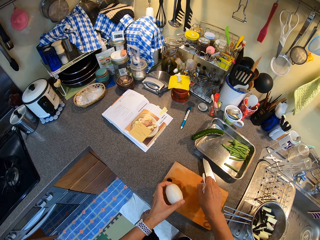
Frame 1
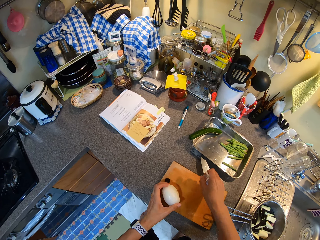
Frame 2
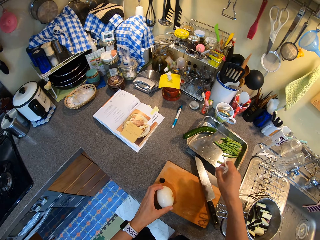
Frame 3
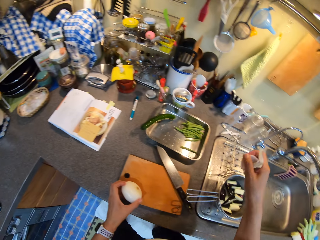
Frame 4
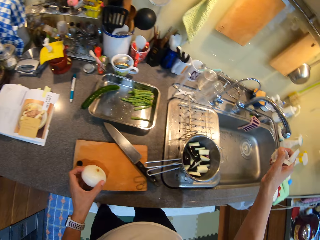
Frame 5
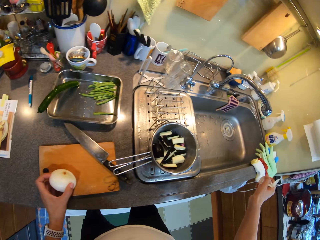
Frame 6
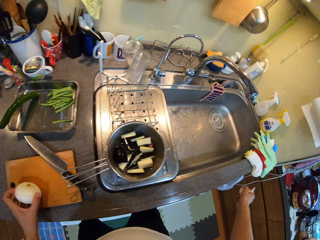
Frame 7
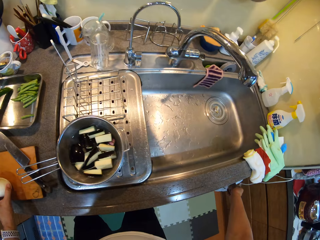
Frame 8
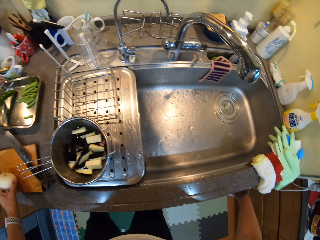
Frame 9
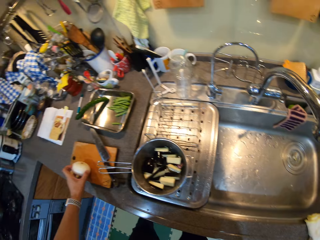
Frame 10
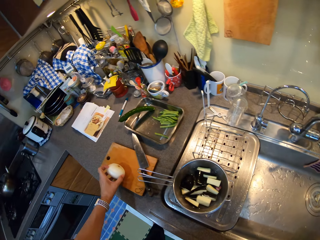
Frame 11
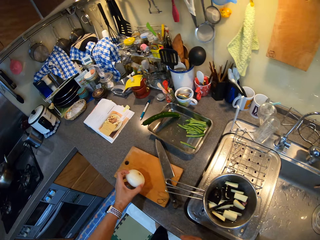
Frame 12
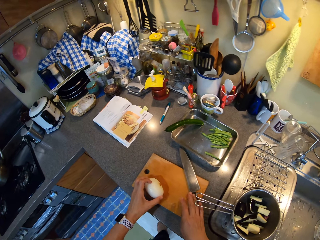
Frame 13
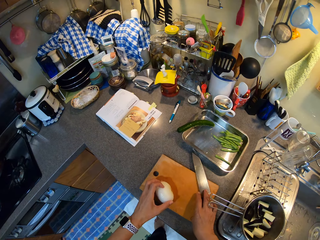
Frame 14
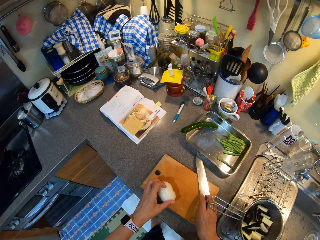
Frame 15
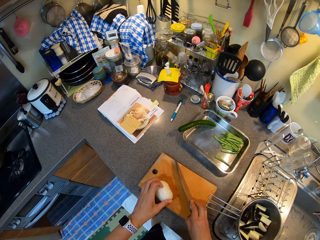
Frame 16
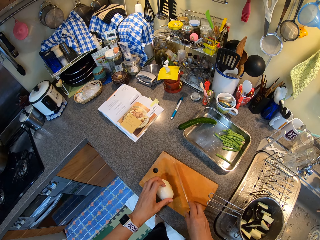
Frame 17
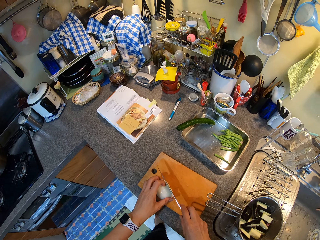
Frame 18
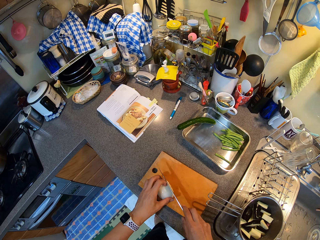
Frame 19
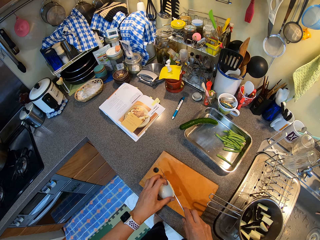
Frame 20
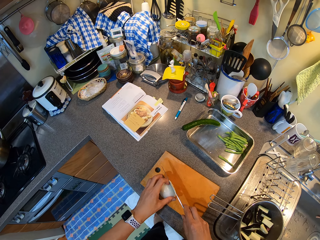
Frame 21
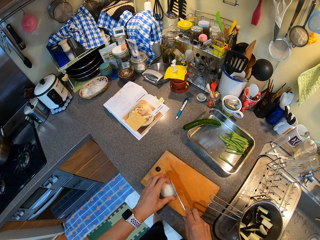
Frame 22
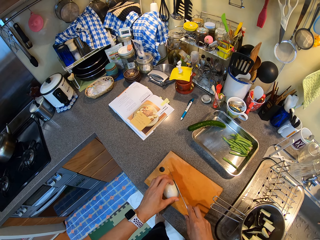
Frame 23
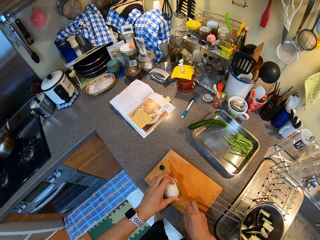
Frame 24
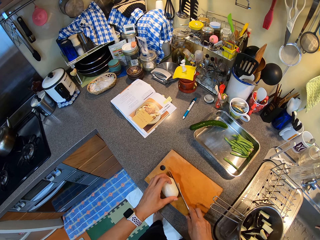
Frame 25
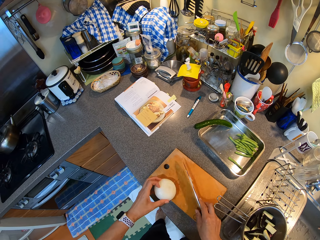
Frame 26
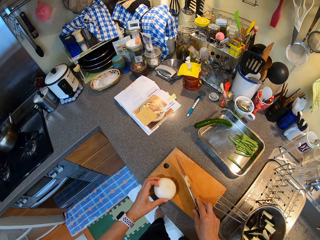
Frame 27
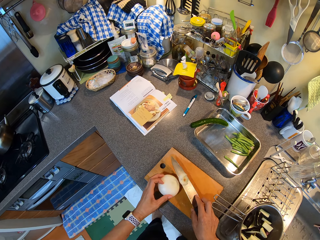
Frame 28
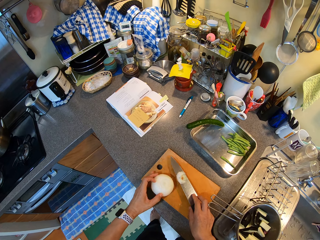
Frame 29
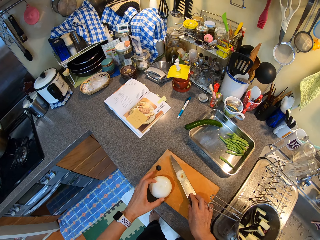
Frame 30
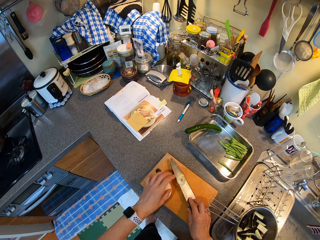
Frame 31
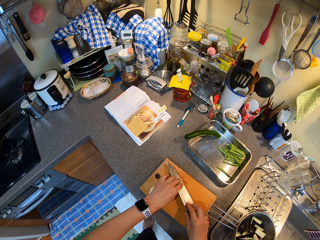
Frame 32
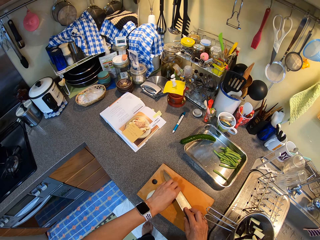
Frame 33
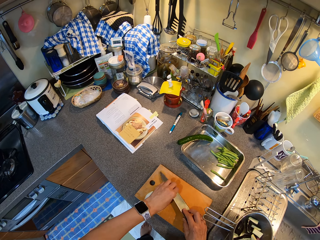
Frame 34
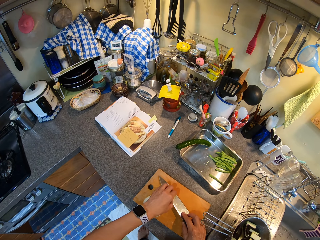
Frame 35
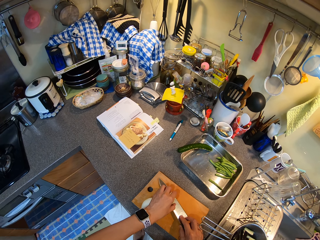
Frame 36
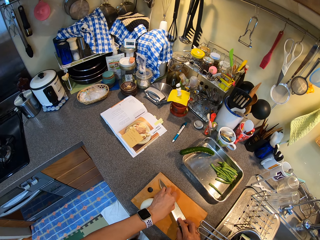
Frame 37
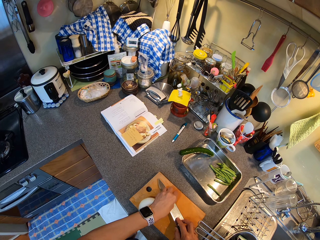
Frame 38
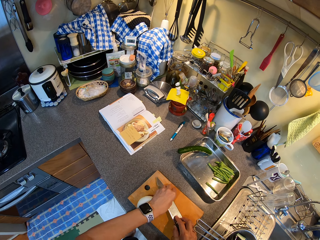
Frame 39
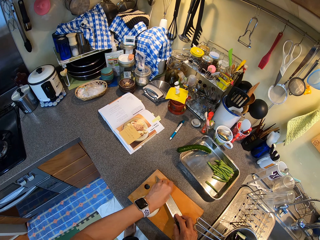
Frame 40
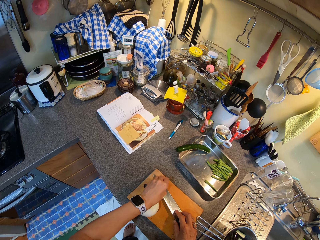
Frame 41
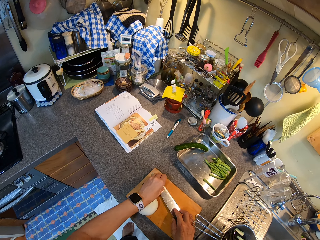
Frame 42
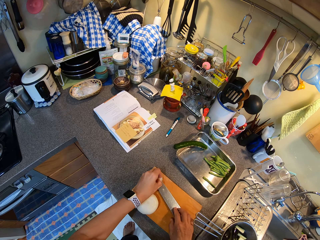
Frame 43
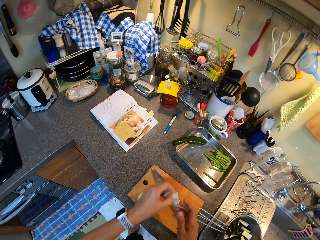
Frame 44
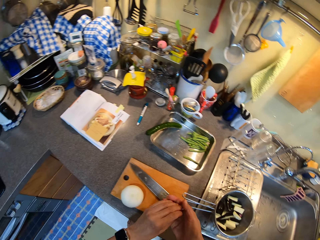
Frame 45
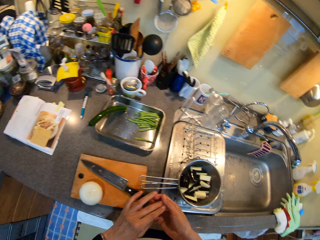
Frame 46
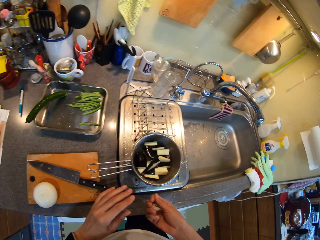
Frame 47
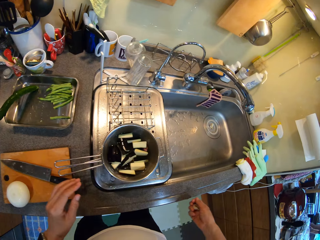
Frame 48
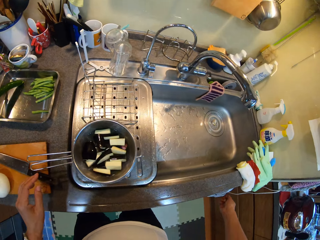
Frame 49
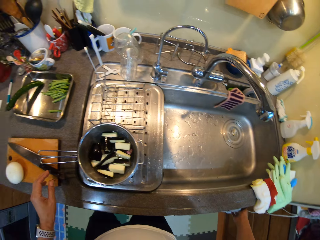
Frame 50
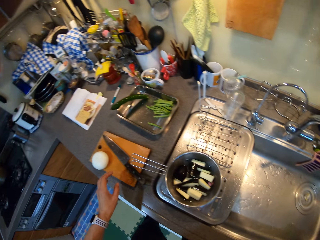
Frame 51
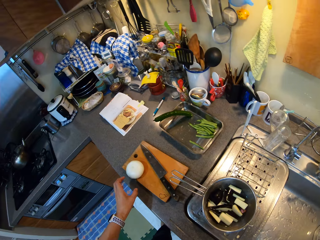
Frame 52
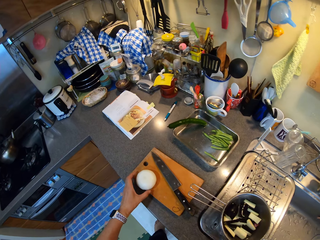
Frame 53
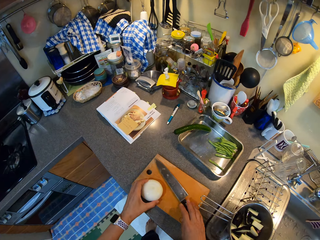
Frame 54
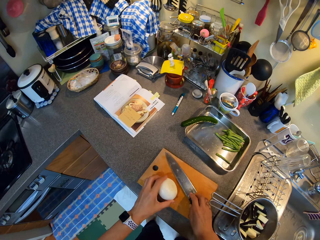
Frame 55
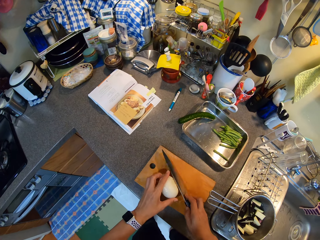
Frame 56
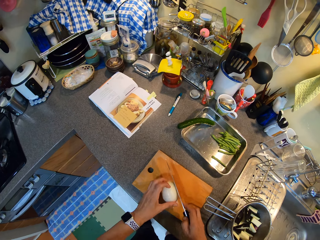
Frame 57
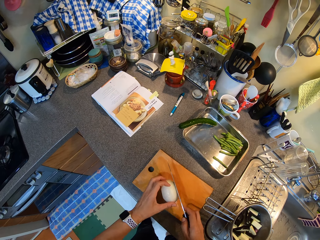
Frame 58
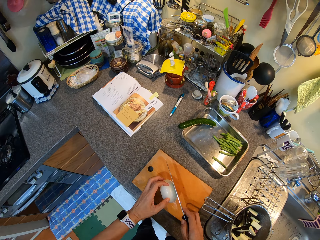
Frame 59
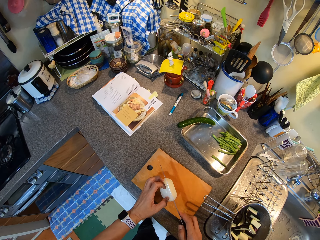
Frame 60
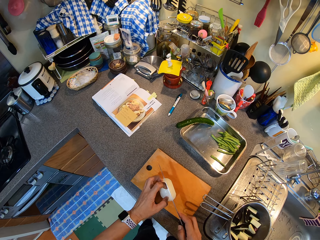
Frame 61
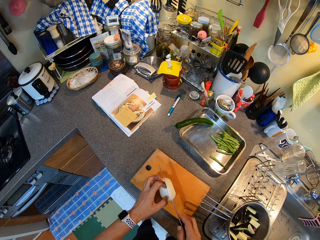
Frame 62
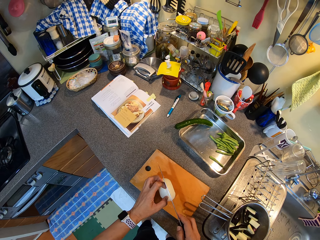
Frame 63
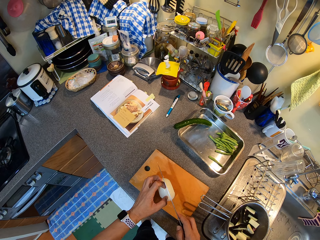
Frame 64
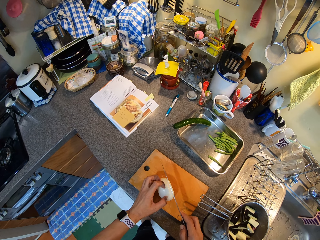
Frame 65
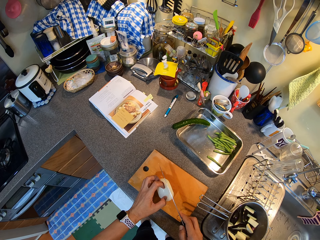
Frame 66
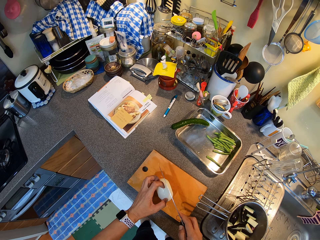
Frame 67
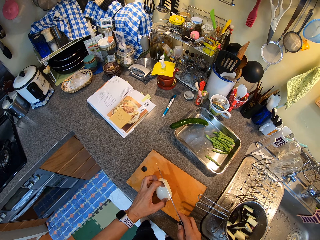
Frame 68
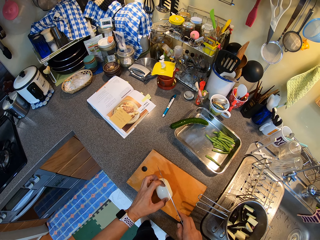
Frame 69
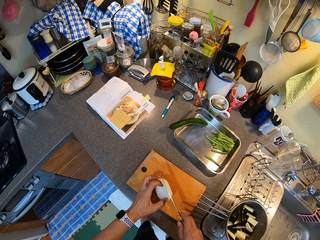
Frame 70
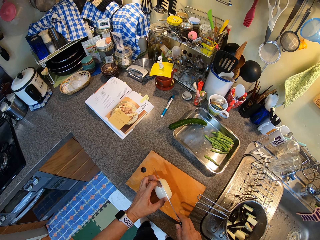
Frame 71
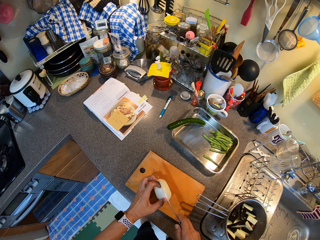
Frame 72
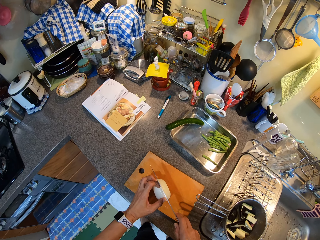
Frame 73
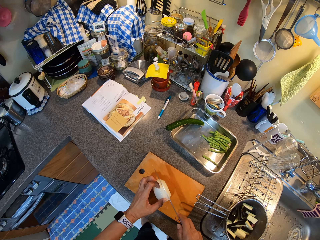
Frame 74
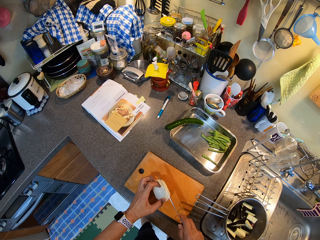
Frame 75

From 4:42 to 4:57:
The camera wearer places the onion on the chopping board. They put the peels in a bin. They pick up the knife. They cut the onion edge. They unhand the onion. They remove the cut piece from the knife. They place the knife on the chopping board. They pass the onion edge to the right hand. They put the cut onion in the bin. They pick up the onion, pick up the knife, and chop the onion.

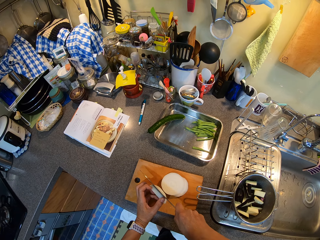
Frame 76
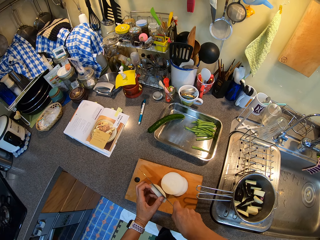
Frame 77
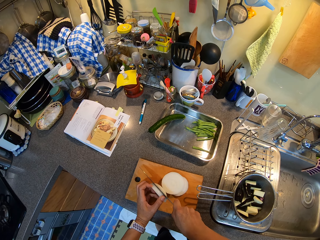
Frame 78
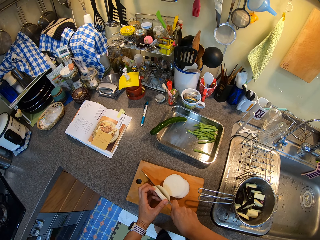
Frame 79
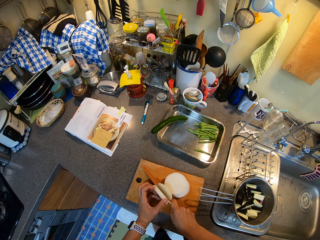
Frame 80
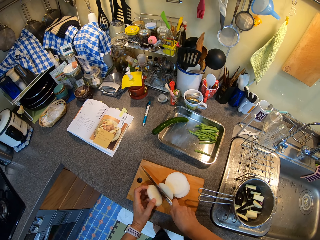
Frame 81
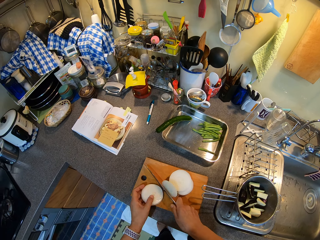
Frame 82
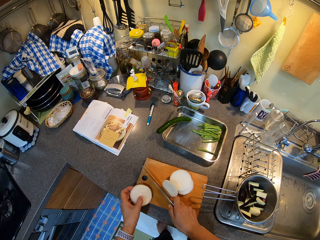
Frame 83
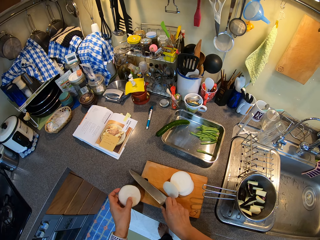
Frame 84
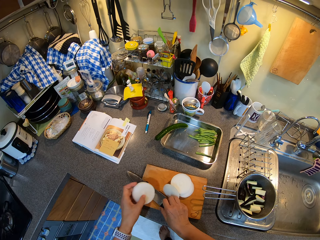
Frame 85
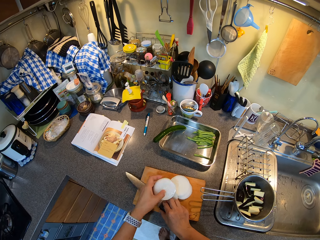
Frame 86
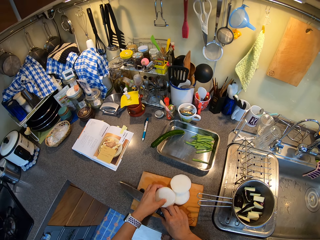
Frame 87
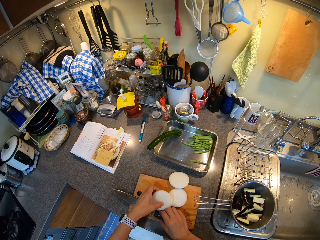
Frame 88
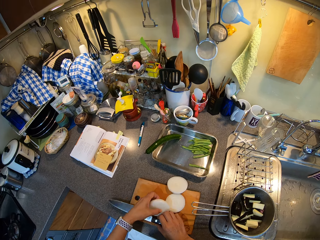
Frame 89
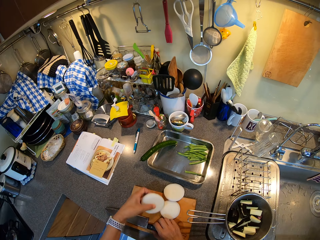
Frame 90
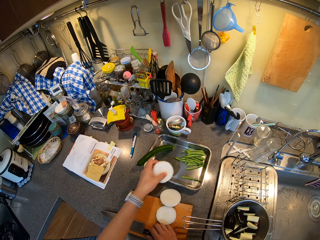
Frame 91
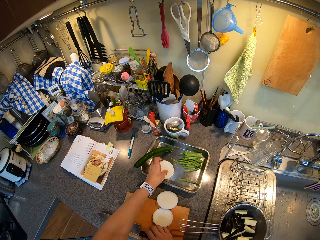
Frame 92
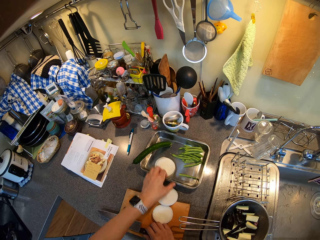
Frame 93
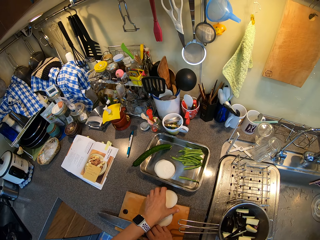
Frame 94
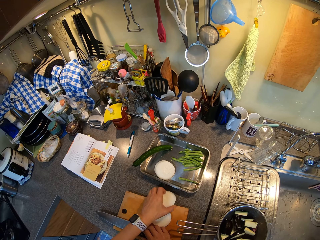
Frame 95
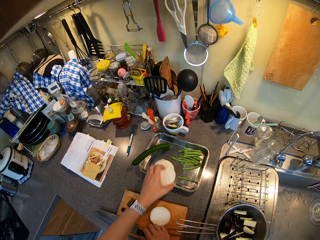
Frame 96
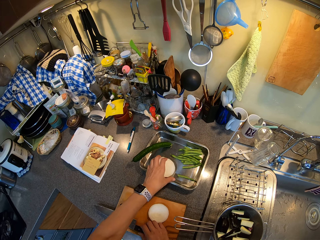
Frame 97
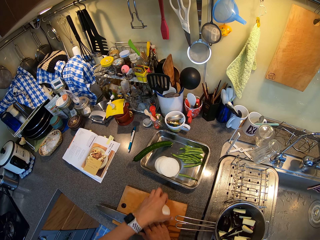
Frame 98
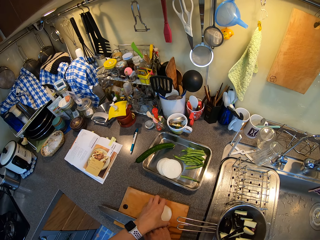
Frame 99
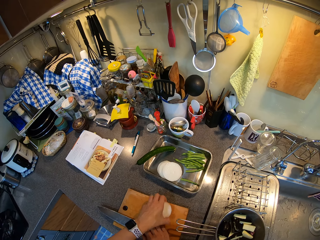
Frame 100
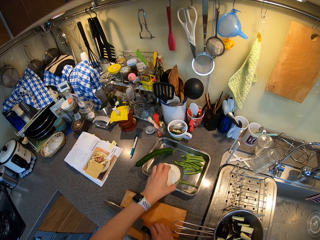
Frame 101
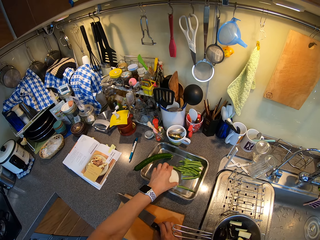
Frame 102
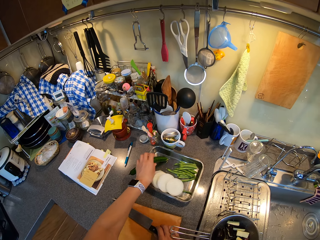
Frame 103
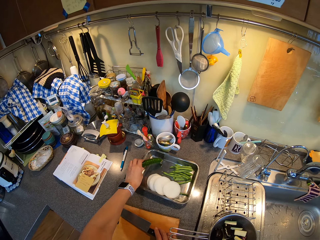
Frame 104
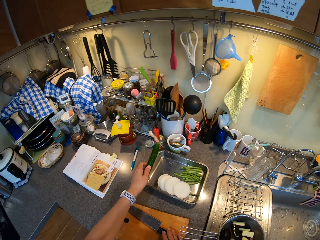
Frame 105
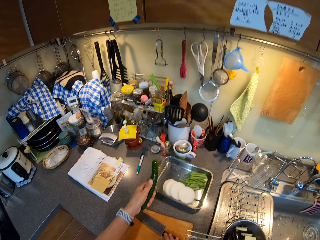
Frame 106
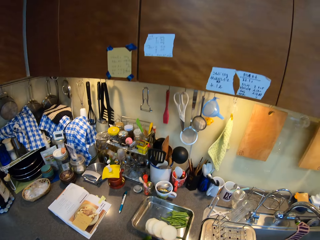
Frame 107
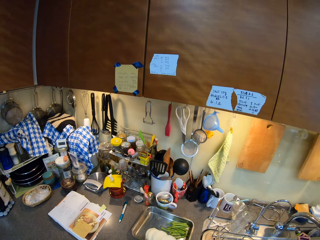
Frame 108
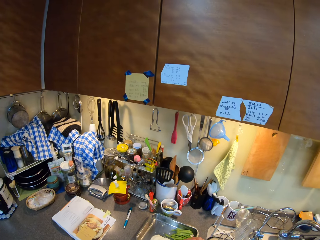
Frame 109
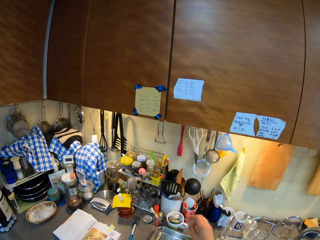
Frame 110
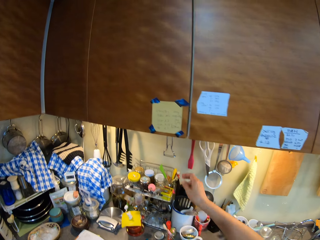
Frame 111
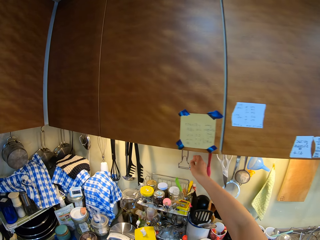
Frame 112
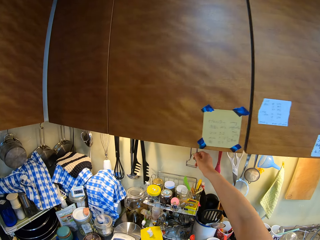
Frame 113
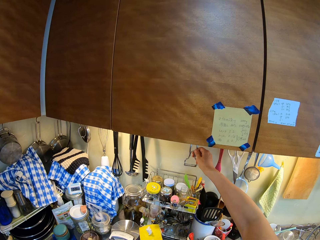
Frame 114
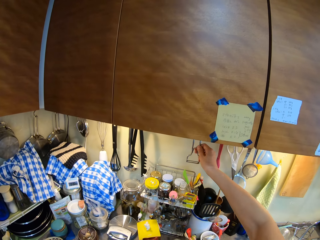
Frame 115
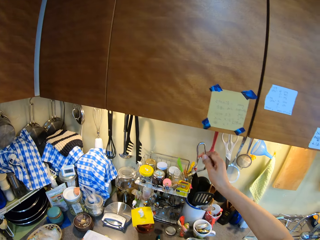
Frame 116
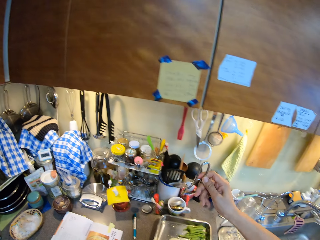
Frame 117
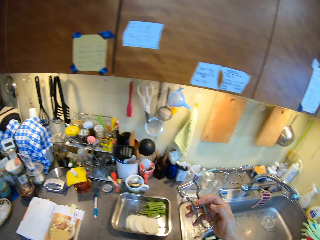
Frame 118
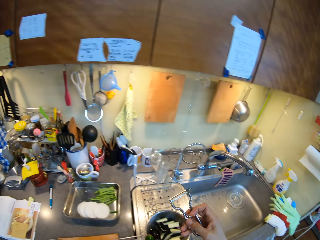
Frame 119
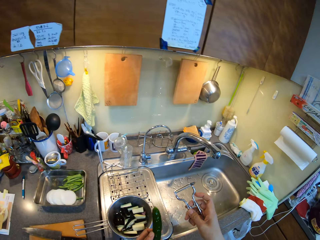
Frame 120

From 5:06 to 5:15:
The camera wearer places the knife on the chopping board. They pick up an onion piece. They put a piece of the onion in the tray. They pick up a piece of the onion and put the piece of the onion in the tray. They pick up a piece of the onion and put the piece of the onion in the tray. They pick up the cucumber or courgette from the tray. They pick up a peeler or cutter.
